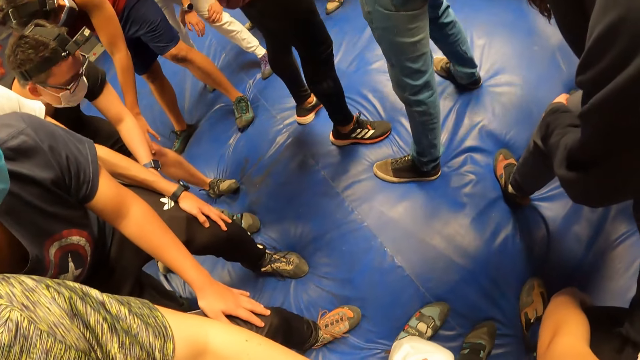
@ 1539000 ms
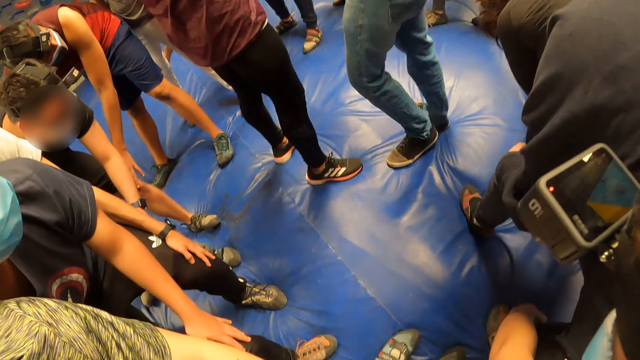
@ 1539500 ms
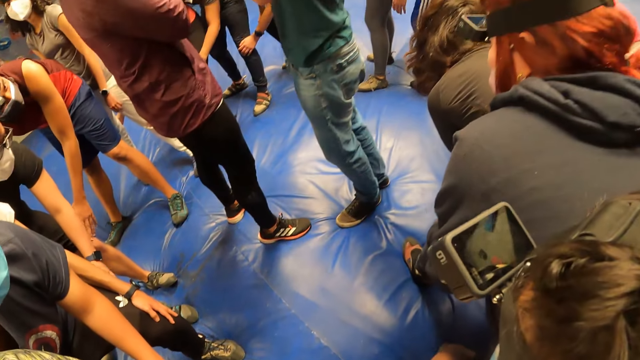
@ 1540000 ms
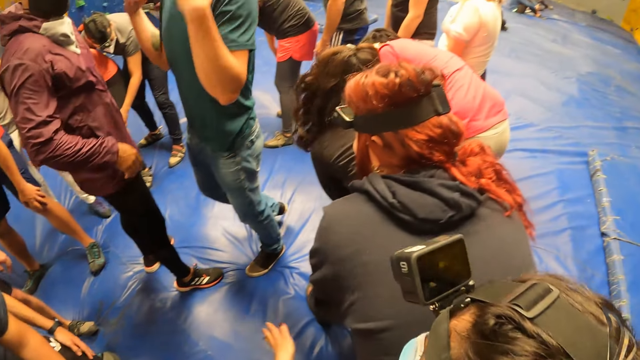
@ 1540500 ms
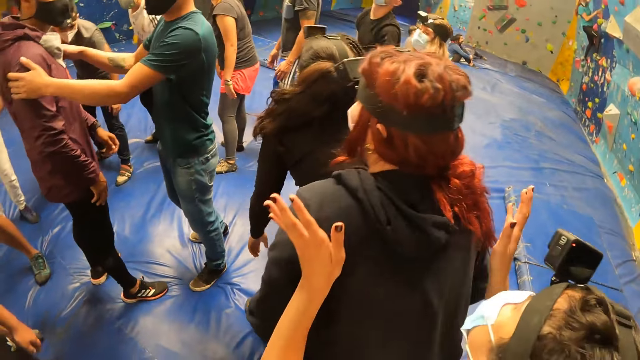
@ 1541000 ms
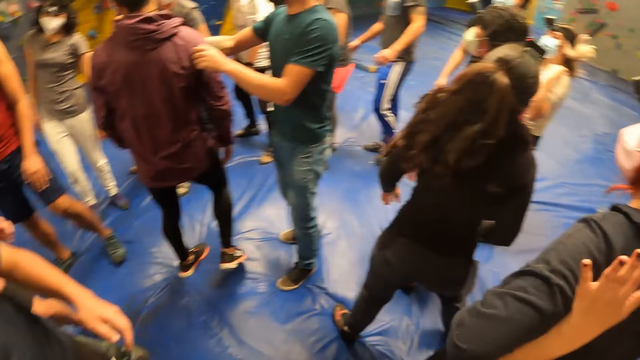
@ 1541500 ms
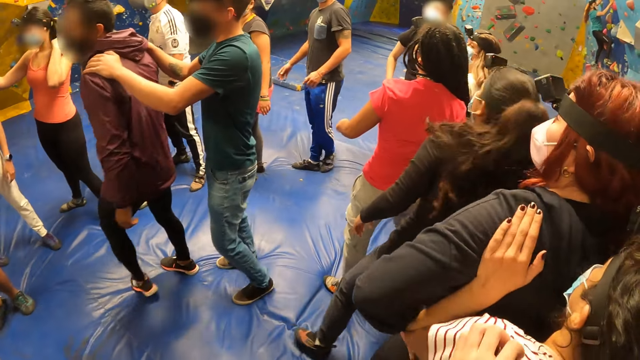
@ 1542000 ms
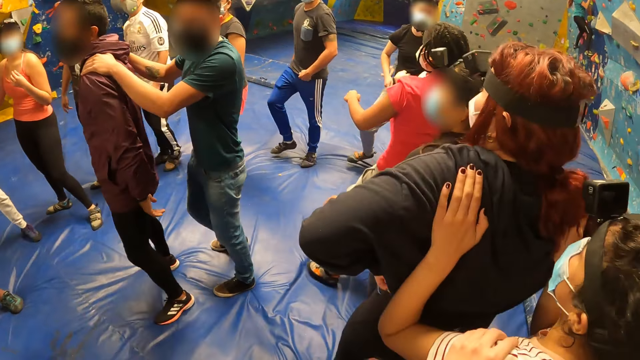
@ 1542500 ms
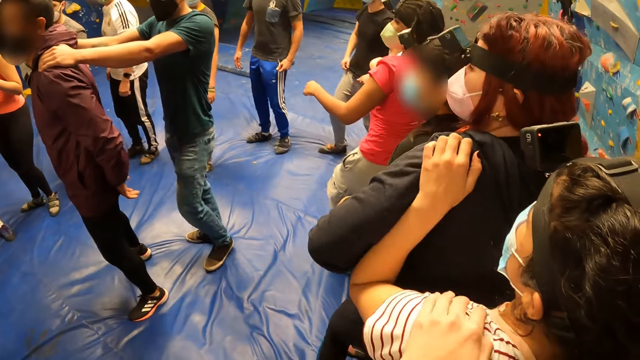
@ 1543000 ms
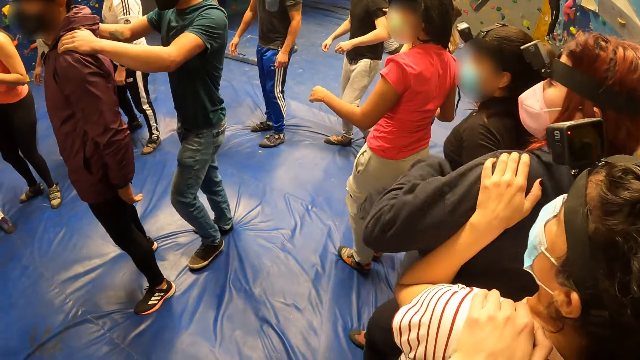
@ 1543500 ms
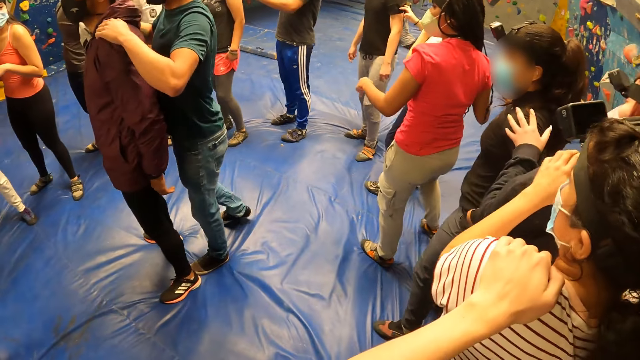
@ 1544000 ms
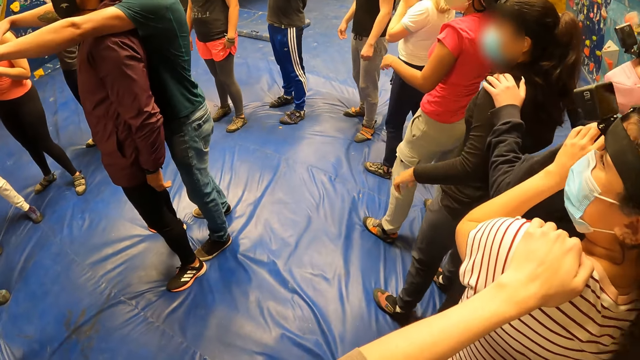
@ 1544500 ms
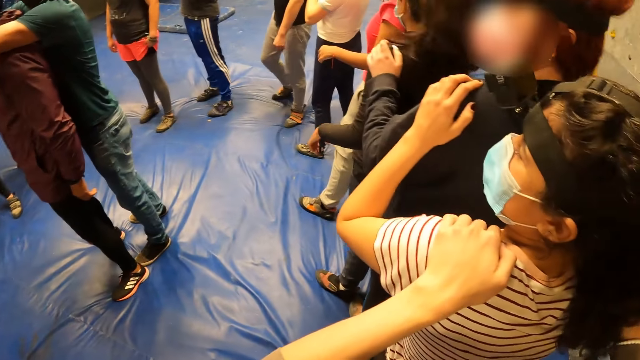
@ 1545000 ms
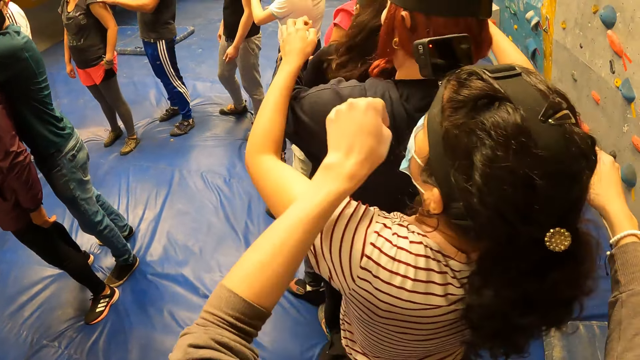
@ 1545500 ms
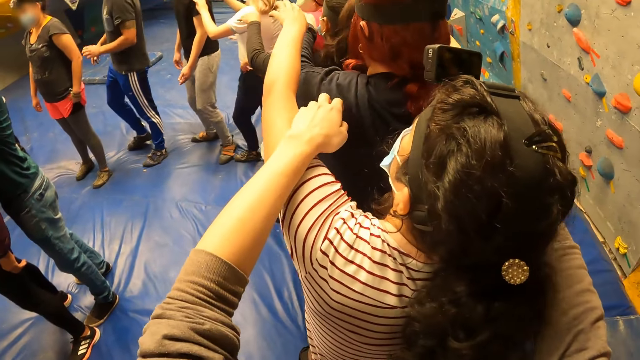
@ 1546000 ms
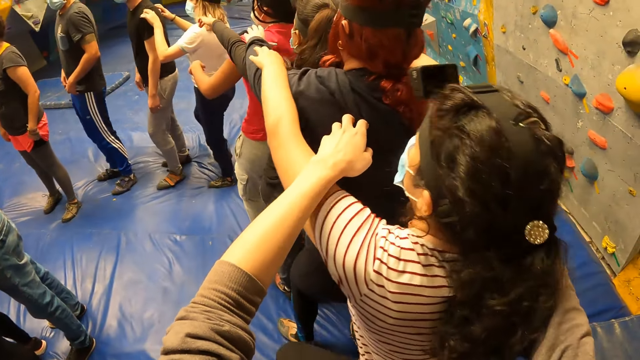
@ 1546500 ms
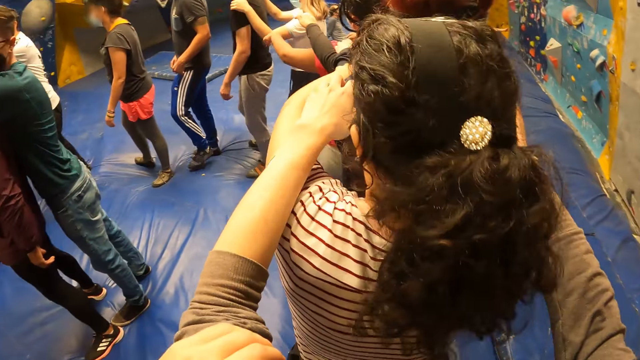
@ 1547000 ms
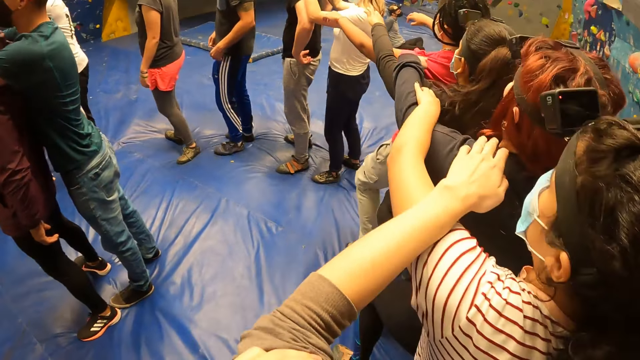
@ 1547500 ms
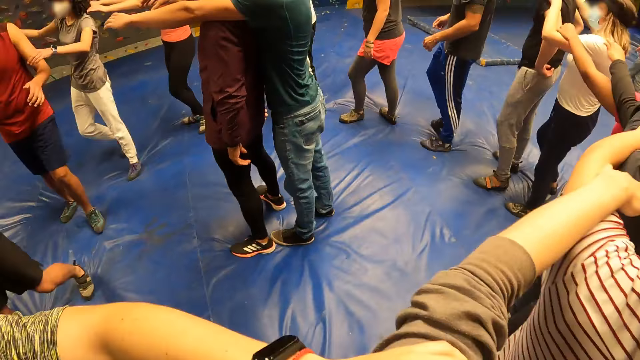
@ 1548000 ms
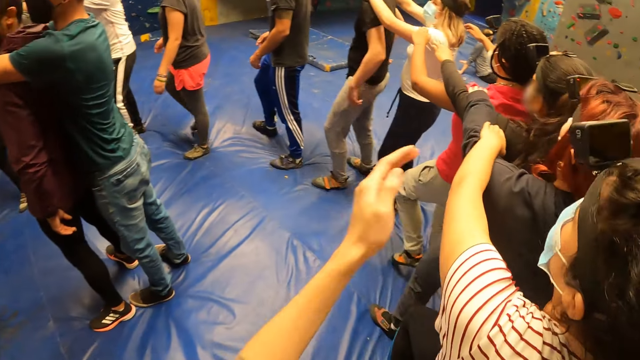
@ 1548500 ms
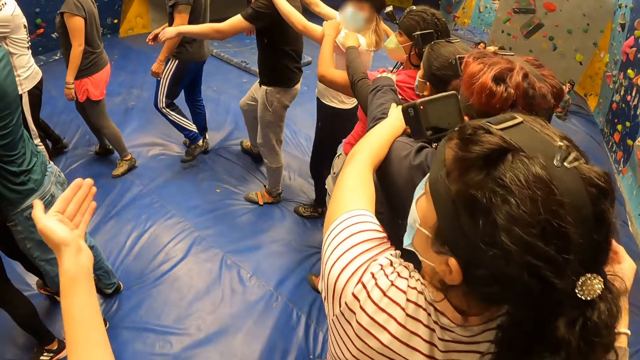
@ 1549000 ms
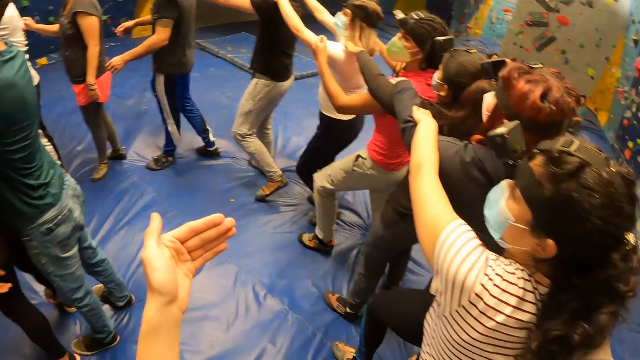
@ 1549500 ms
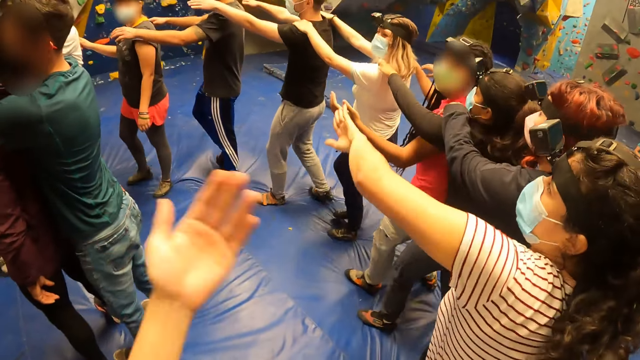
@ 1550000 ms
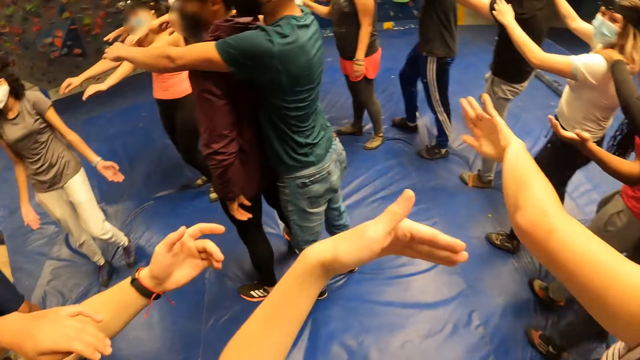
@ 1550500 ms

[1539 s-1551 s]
The camera wearer holds the woman with both hands. A man turns another man with both hands. The first man holds the shoulder of the other man with both hands. The first man stretches his hands on the shoulder of the other man. The camera wearer stretches her hands on the shoulder of the woman. They hold another woman's shoulders with his hands.

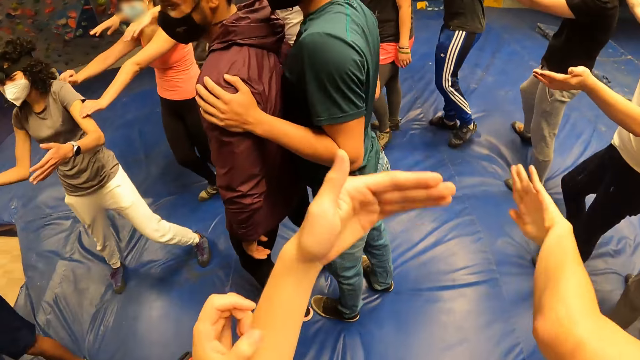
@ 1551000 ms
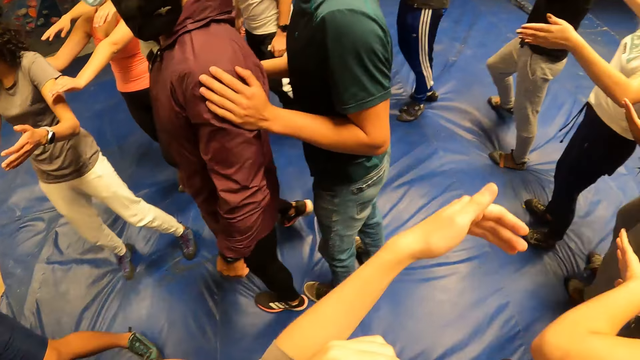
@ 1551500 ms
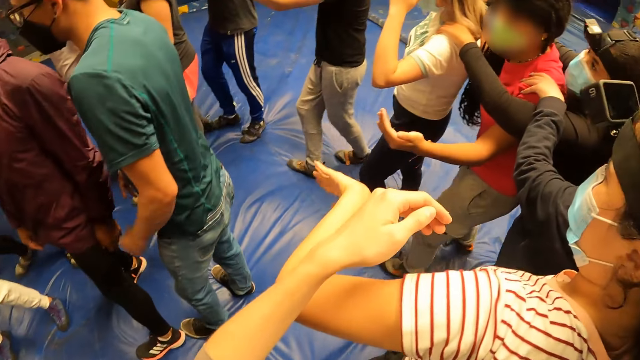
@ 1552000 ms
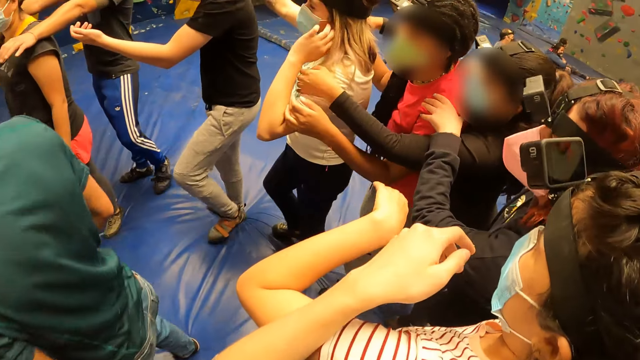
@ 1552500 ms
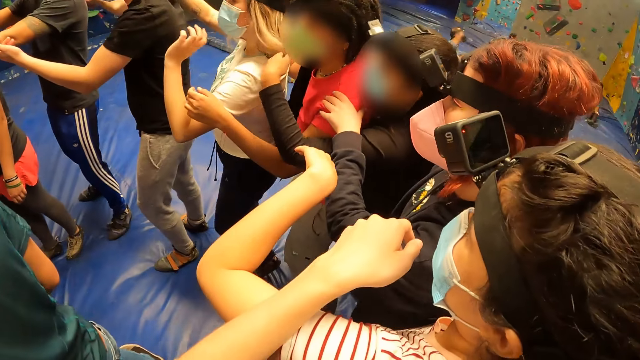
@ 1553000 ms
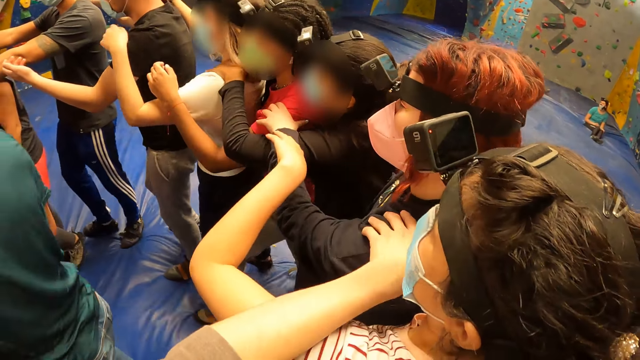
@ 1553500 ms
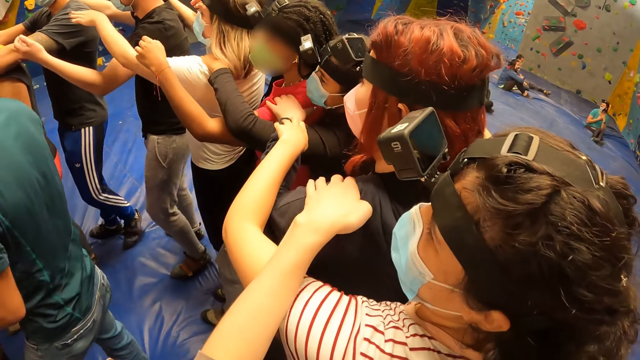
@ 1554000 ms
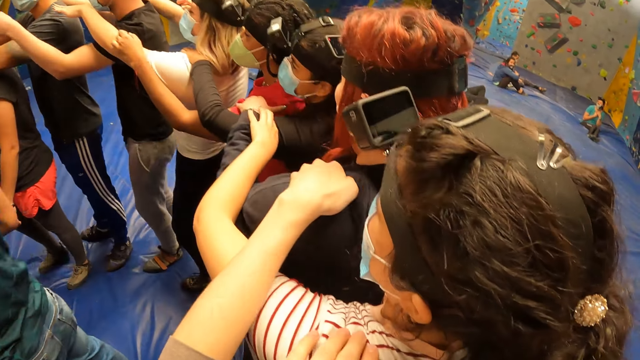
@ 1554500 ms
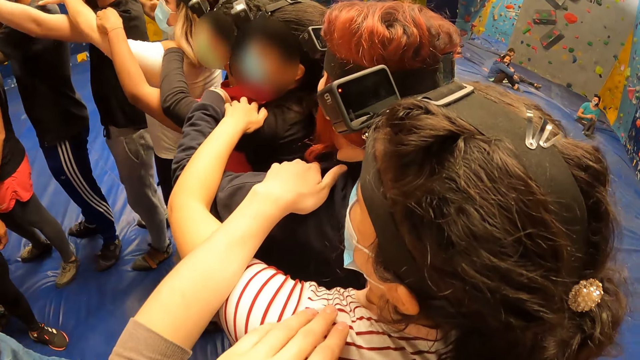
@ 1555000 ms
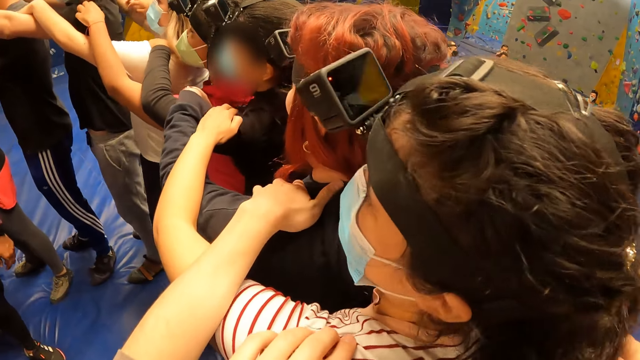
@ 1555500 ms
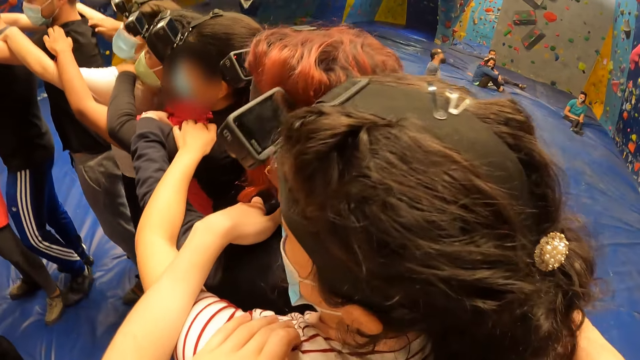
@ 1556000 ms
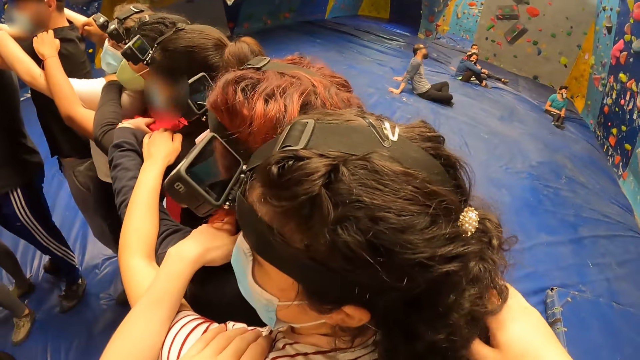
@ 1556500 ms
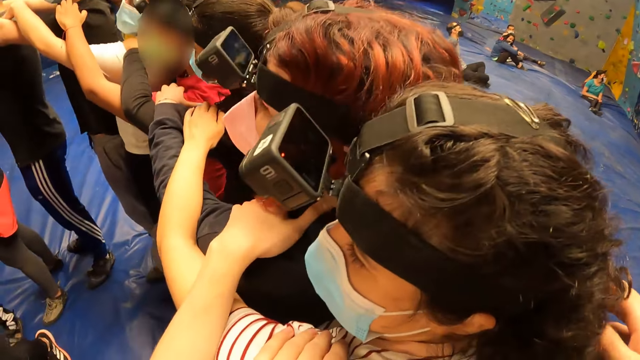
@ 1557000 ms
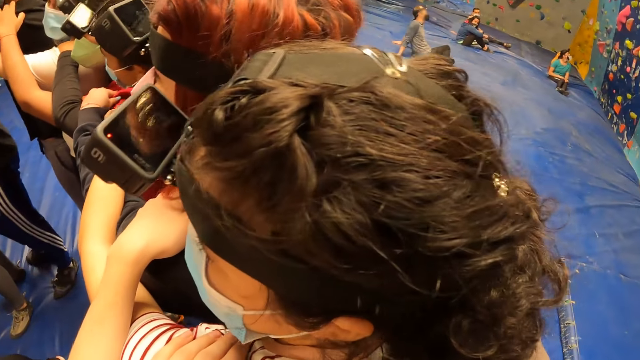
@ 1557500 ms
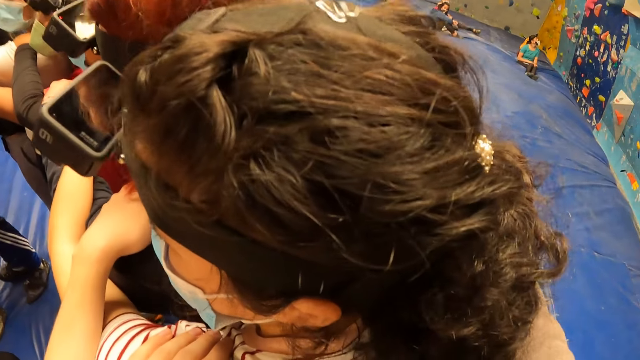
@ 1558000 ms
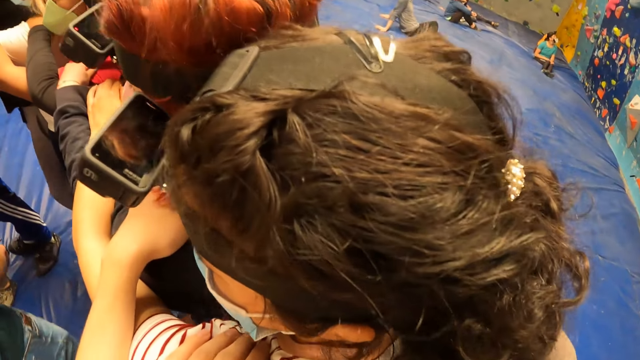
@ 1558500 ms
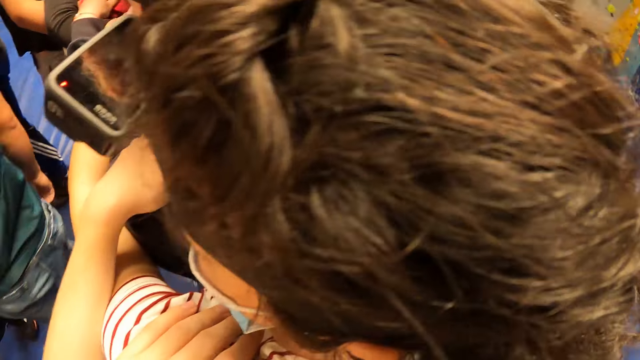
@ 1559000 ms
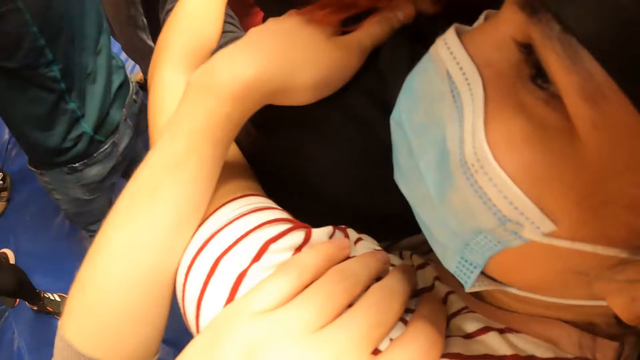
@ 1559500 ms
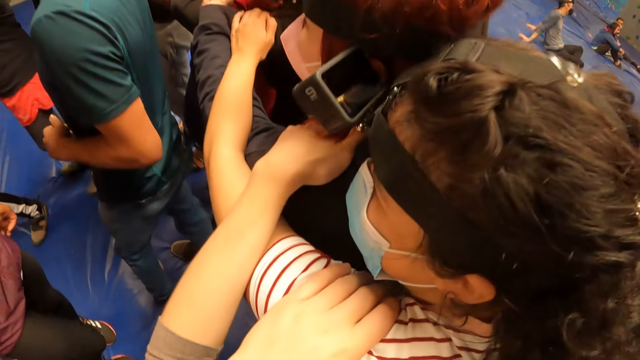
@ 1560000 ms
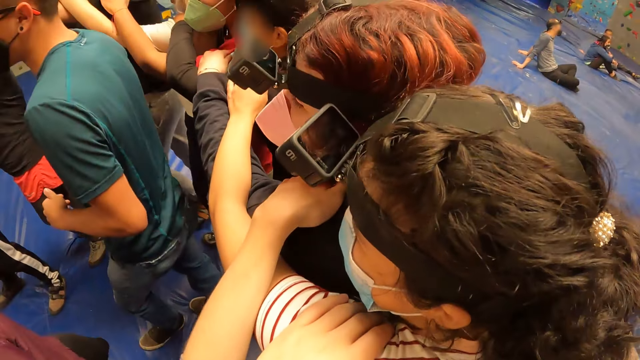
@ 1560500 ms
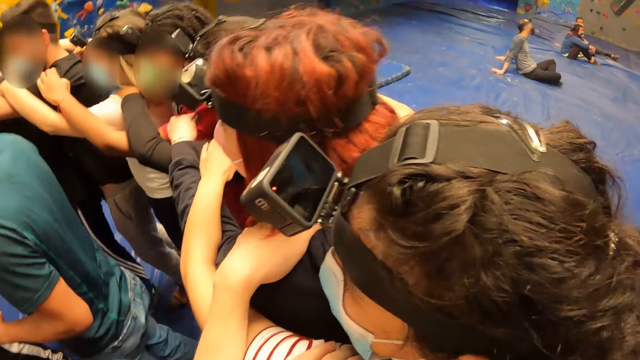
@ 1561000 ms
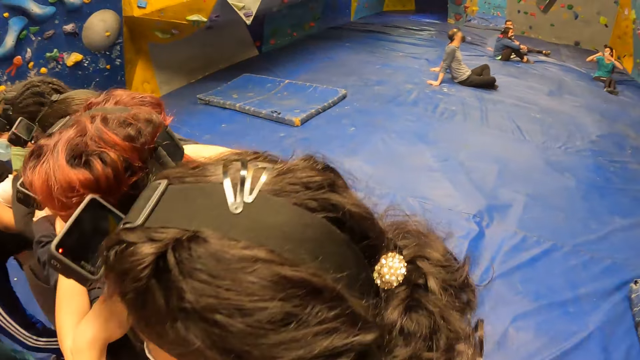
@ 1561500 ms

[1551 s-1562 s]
The camera wearer holds the shoulder of a woman with her left hand.
